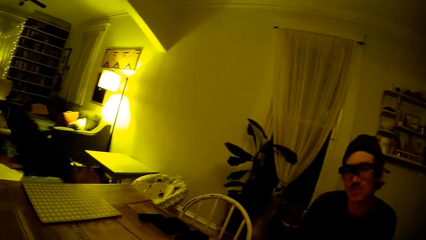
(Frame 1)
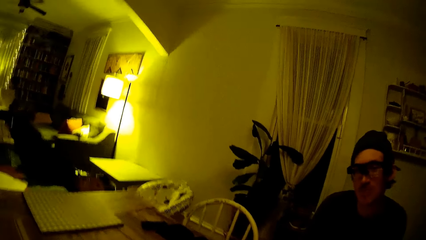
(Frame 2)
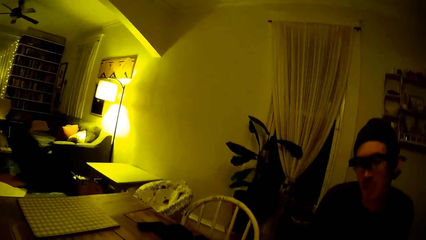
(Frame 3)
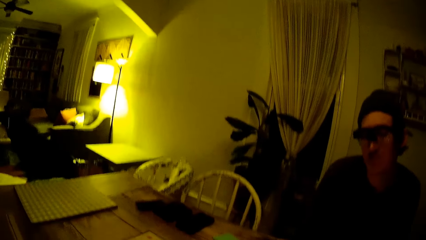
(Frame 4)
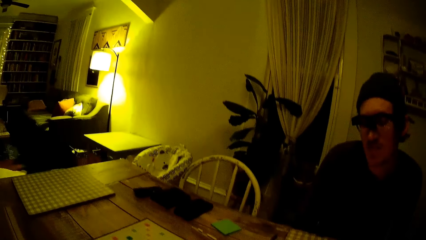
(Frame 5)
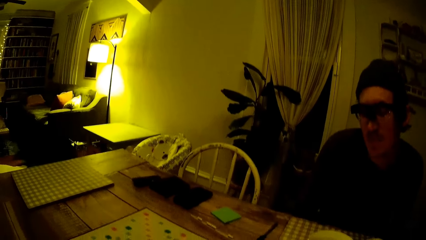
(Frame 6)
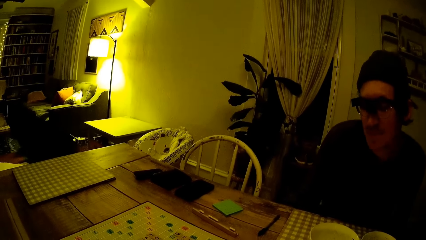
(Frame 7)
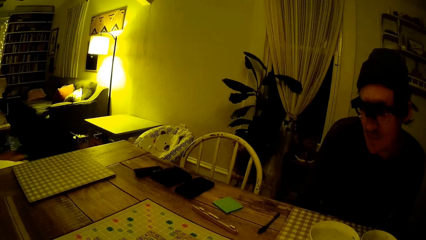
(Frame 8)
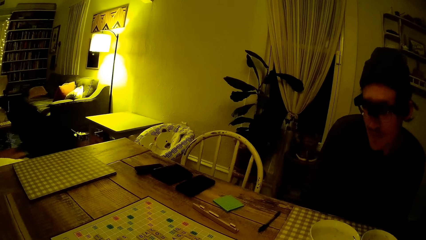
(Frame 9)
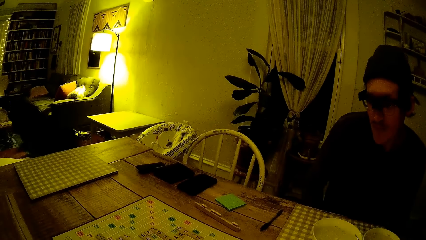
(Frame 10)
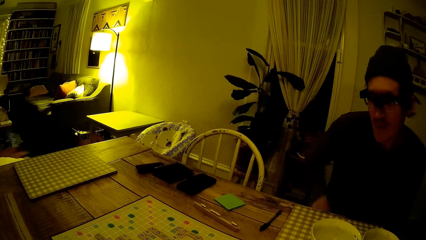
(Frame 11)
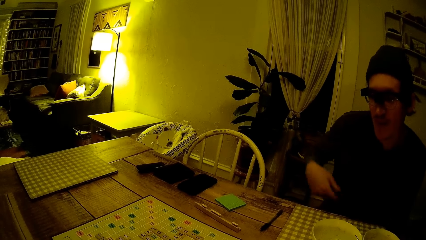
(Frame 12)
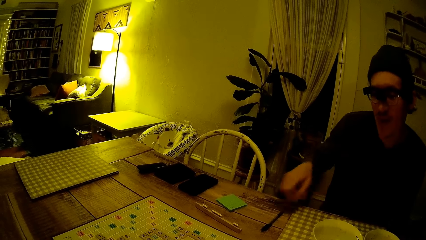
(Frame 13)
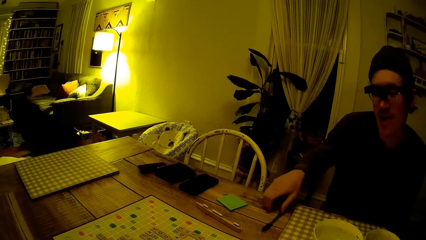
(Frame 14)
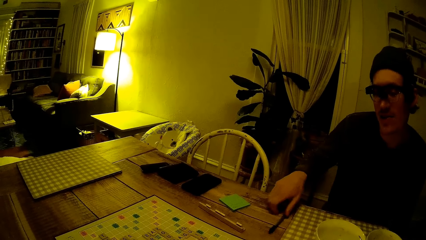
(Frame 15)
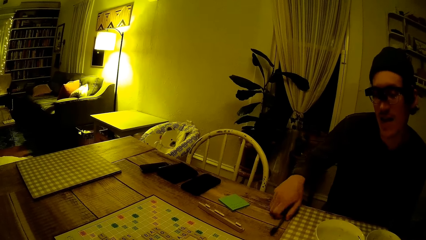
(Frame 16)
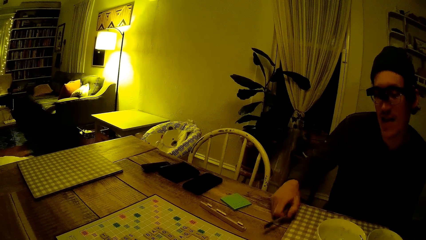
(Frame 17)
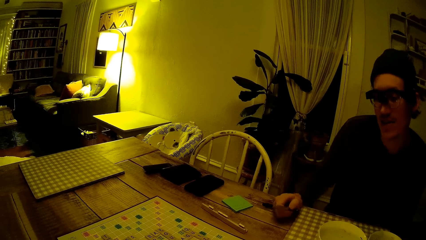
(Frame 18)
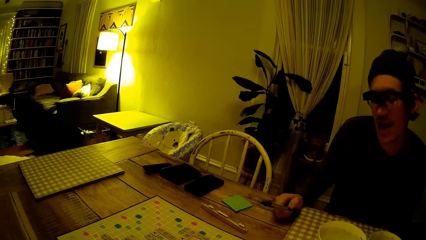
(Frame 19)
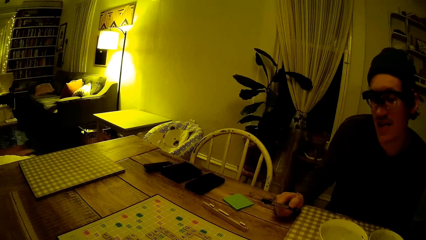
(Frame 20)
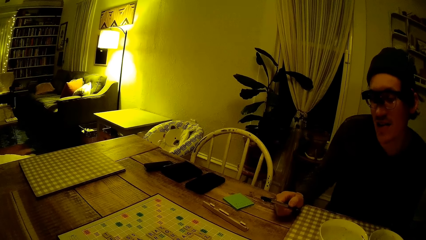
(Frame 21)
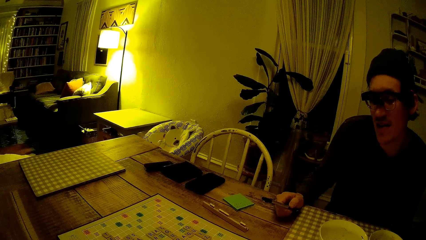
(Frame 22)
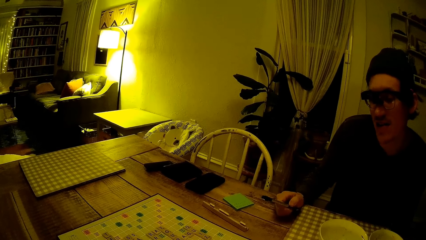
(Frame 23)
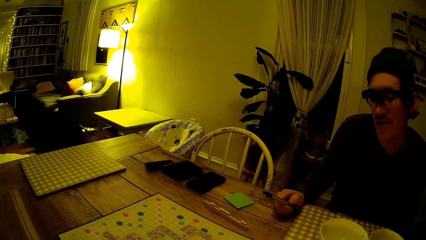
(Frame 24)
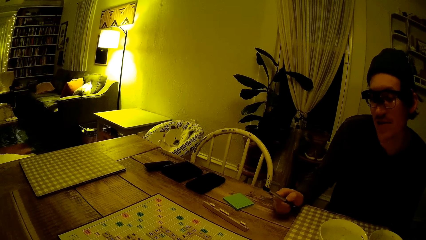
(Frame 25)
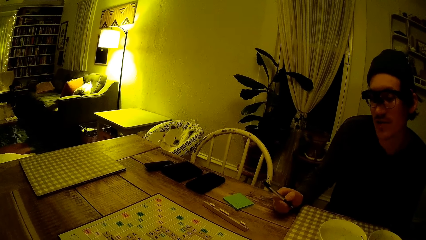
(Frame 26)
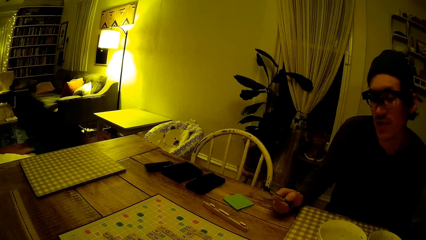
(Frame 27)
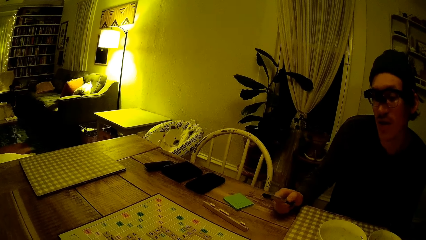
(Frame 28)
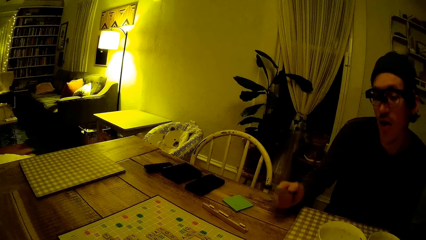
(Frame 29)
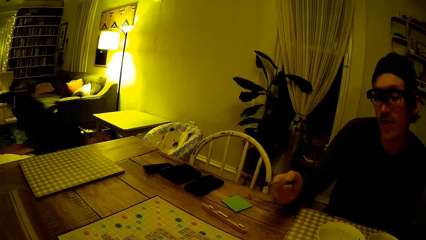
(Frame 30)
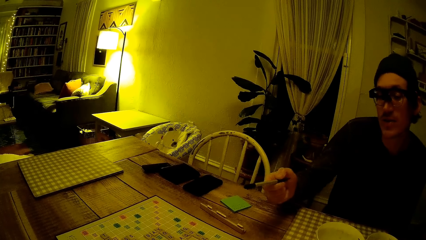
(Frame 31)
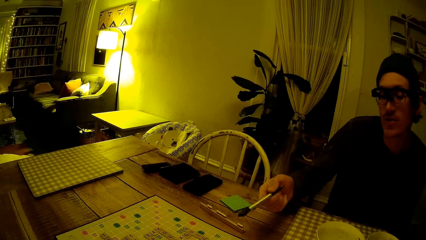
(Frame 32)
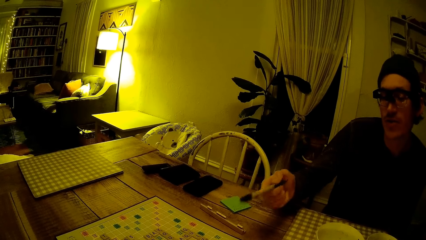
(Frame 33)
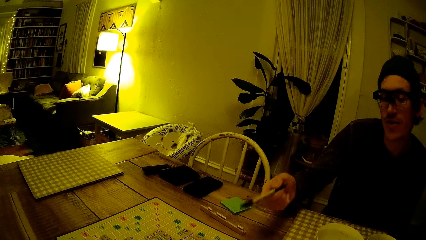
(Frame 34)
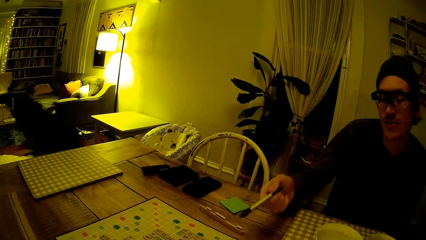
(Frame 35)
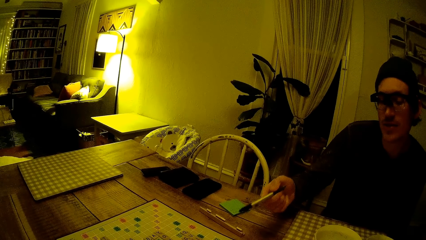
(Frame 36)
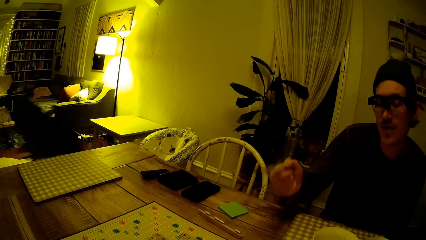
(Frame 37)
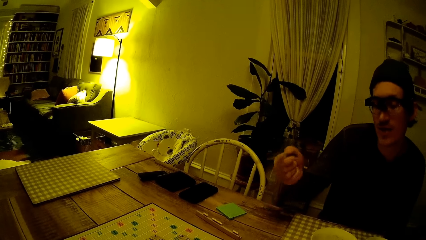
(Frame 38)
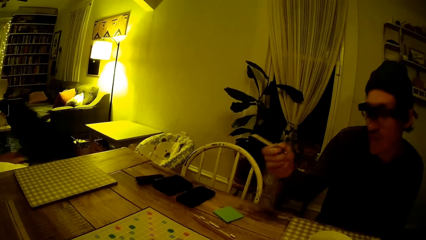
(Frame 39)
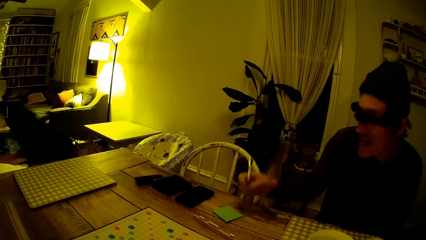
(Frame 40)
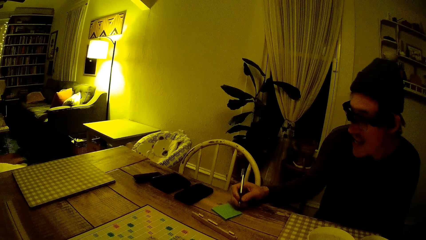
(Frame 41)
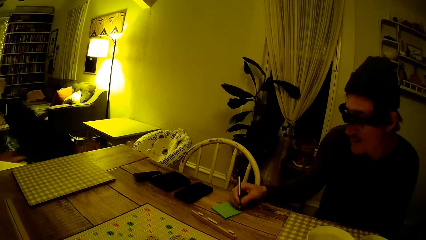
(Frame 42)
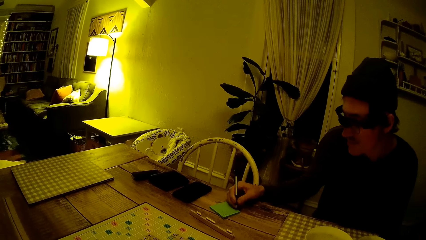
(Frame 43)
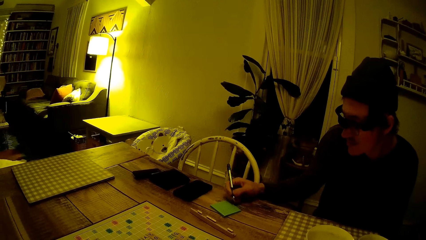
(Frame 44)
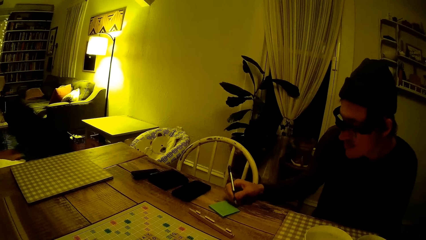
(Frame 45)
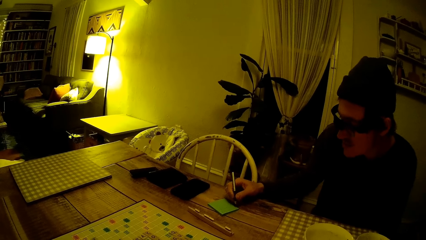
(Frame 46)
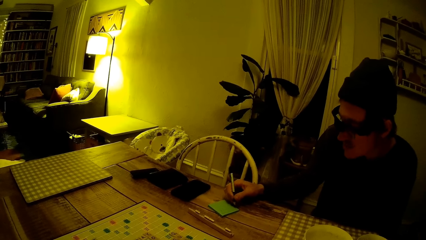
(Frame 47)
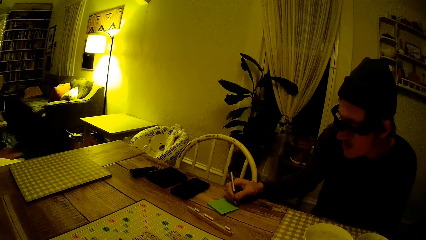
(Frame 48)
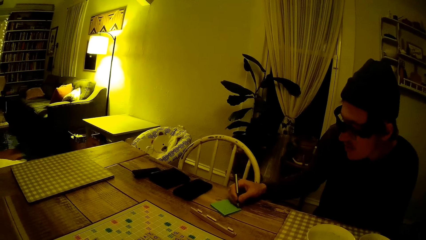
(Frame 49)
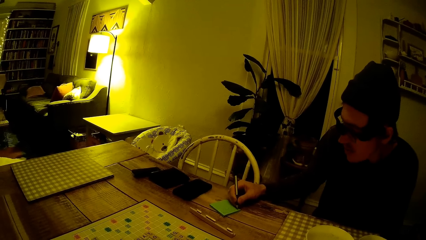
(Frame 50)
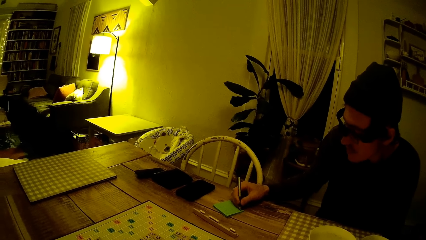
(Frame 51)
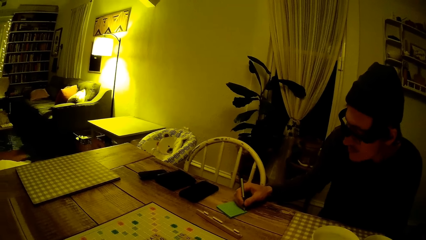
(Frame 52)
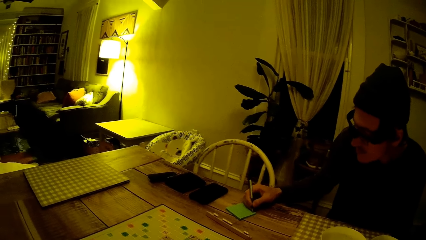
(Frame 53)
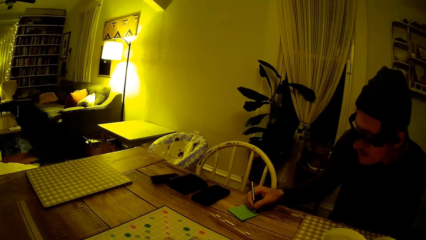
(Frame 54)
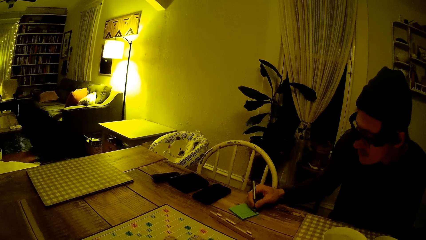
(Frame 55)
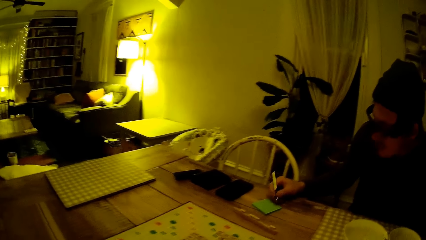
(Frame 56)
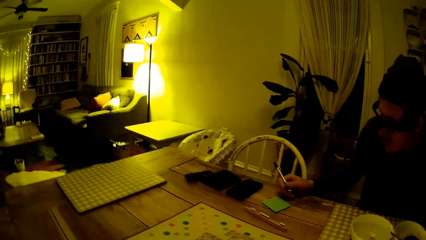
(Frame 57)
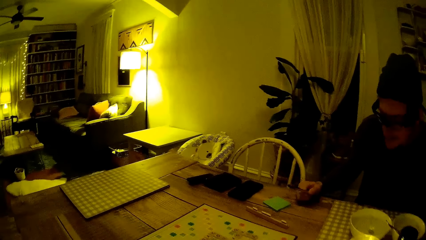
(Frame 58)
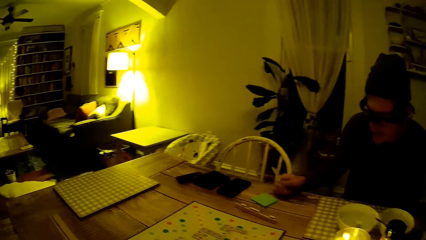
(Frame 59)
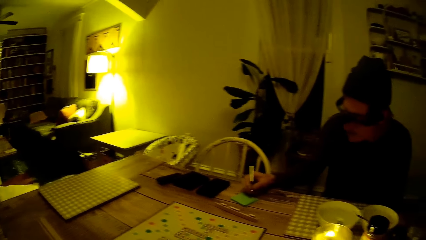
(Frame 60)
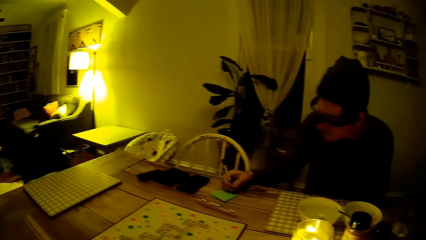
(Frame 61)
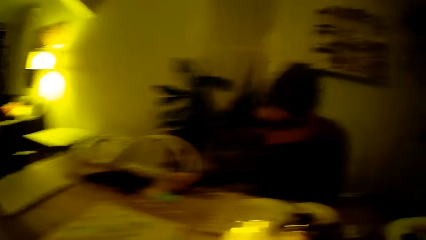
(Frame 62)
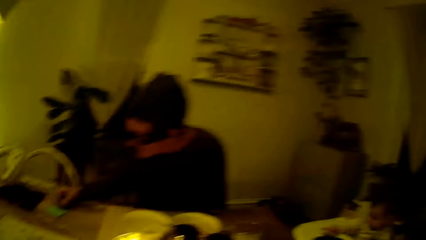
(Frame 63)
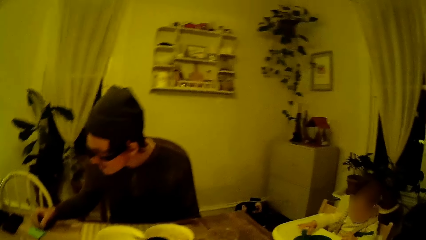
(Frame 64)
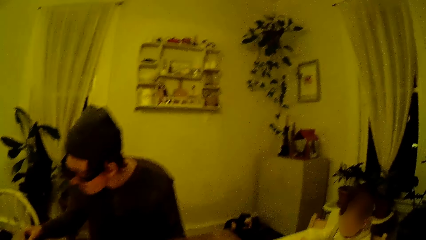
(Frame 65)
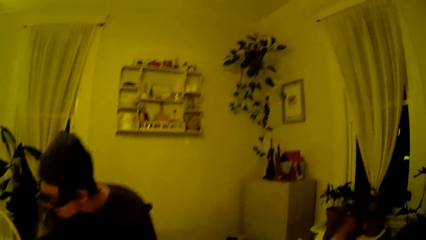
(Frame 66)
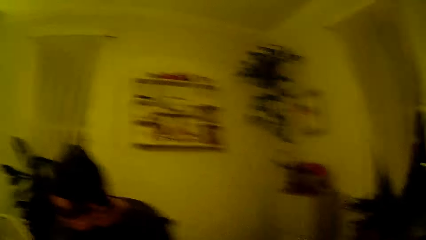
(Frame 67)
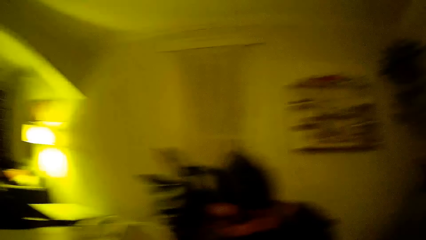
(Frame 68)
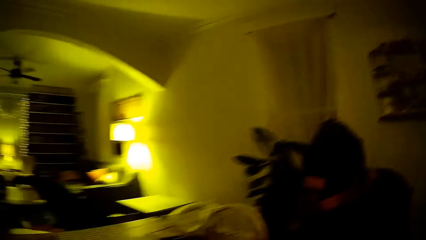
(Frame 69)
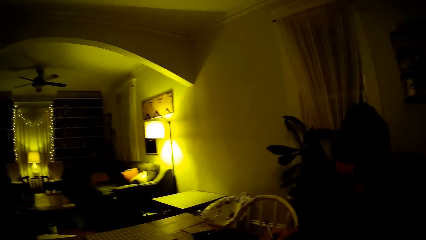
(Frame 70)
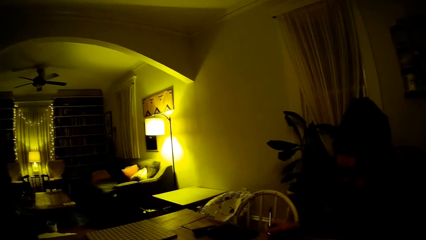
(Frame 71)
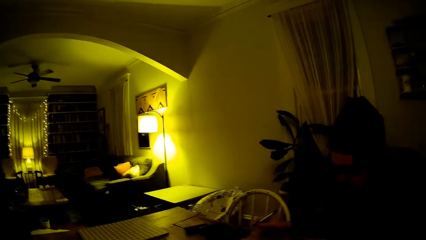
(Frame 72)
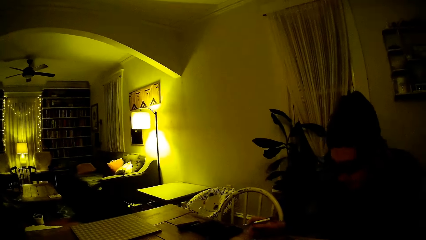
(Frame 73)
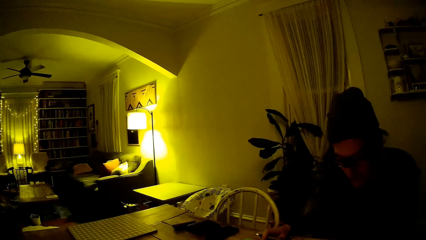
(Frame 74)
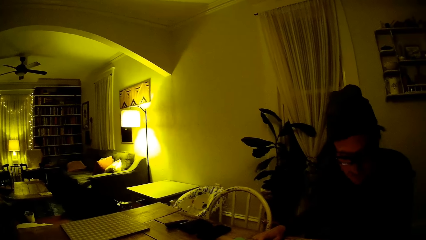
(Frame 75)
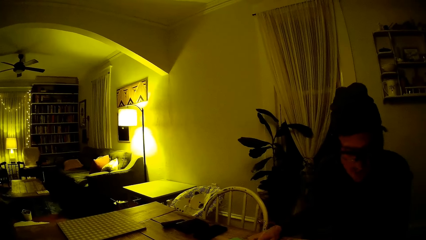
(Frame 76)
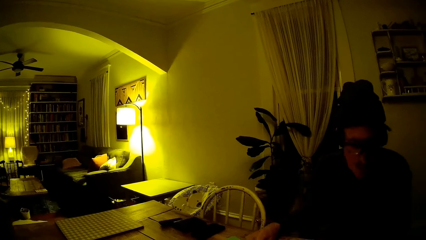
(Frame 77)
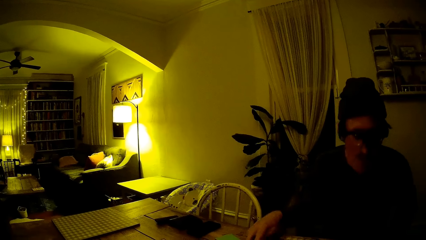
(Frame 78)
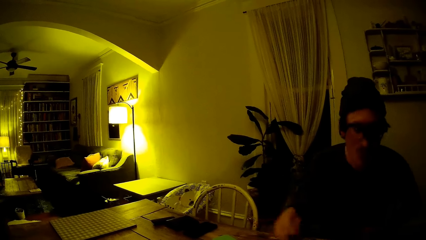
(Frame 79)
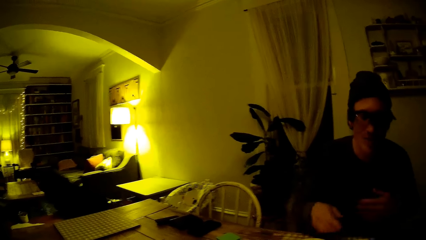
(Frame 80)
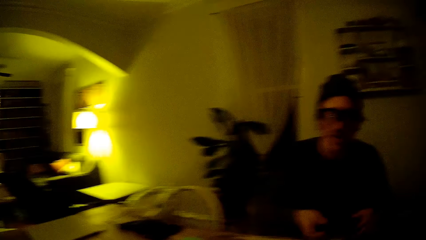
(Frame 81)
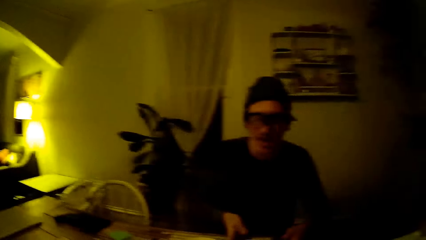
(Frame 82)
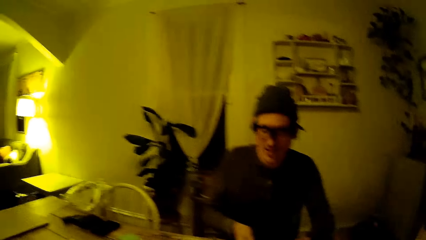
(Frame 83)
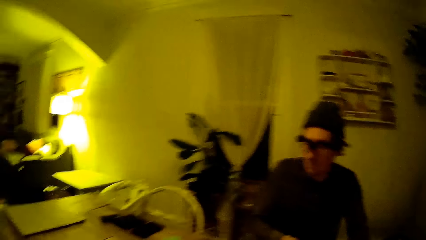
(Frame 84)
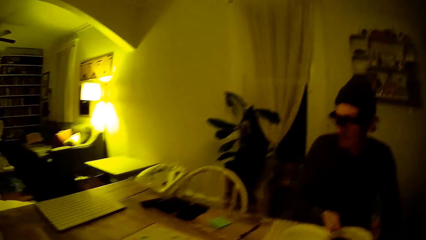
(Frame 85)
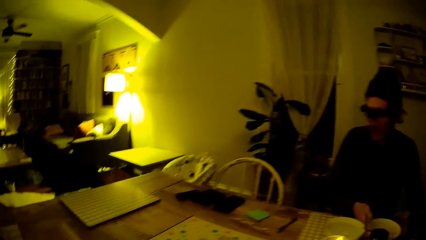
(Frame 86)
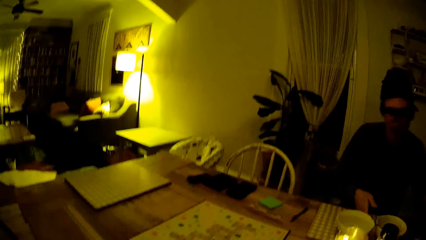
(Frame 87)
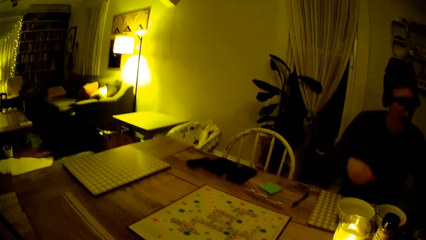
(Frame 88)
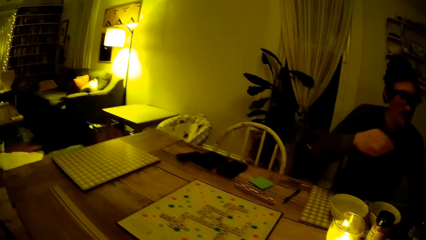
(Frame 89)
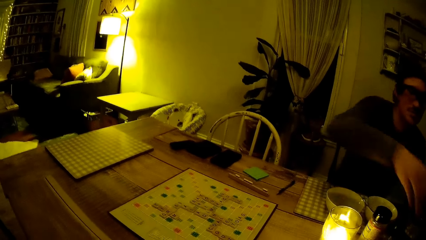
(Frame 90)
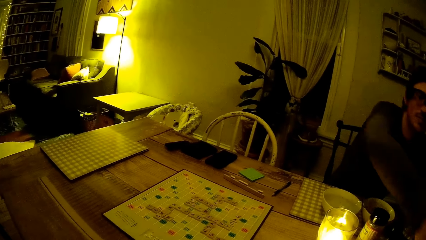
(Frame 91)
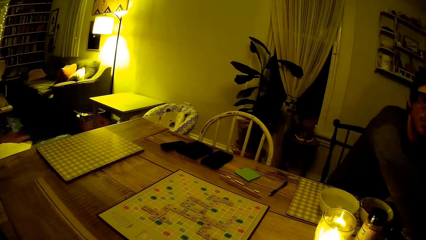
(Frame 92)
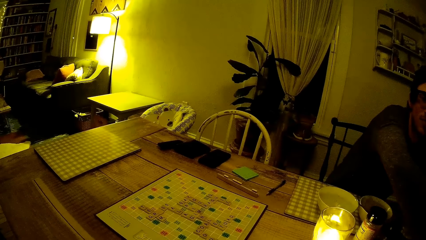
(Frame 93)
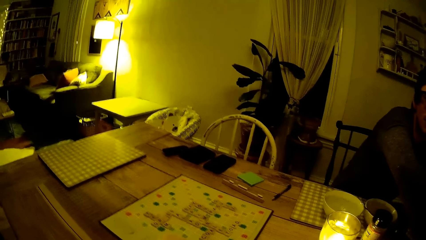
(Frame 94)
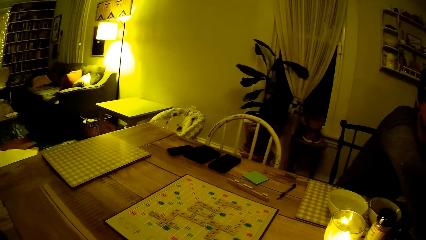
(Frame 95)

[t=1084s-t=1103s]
The man converses with the camera wearer. The man picks up the pen from the dining table with his right hand. The man points with the pen in his right hand. The man writes on a notepad with the pen in his right hand. The camera wearer looks around the house. Another man drops the pen in his right hand on the dining table.
